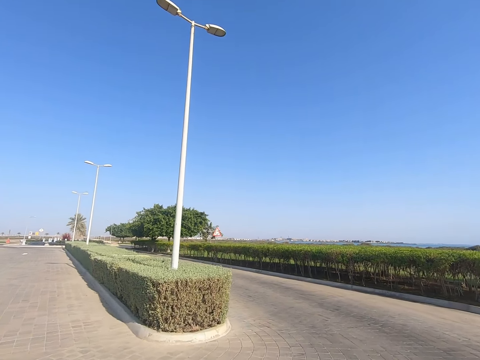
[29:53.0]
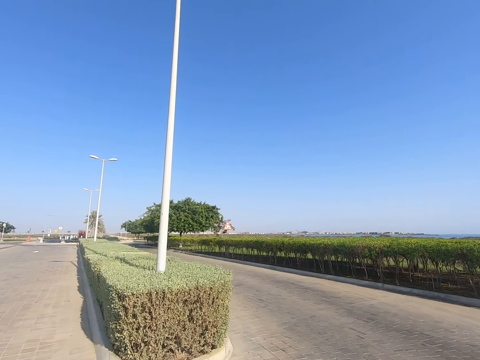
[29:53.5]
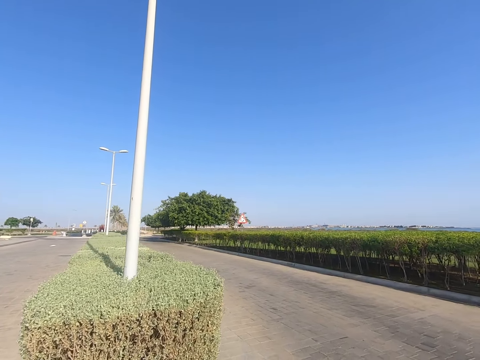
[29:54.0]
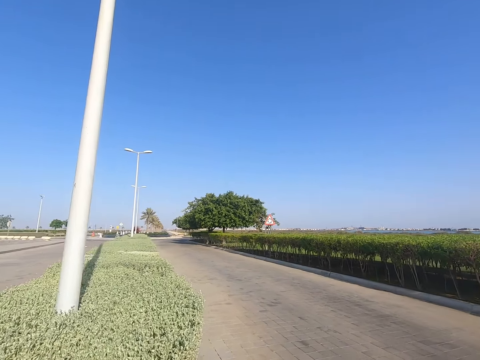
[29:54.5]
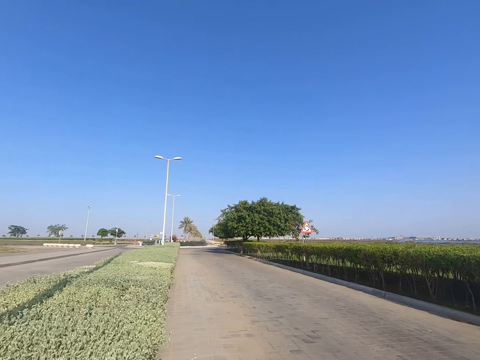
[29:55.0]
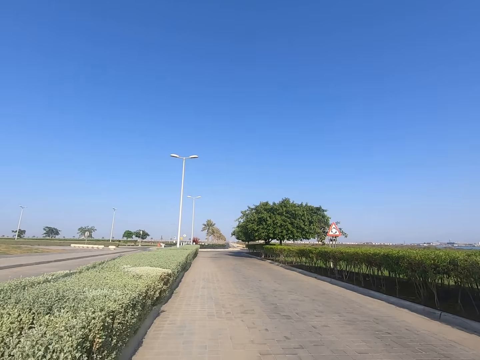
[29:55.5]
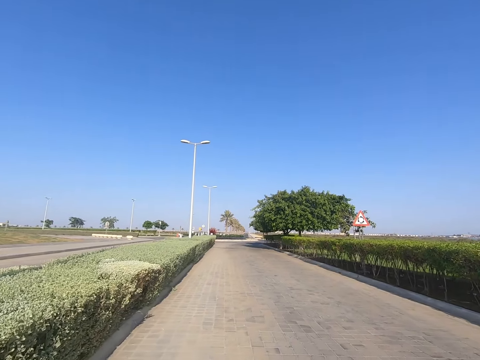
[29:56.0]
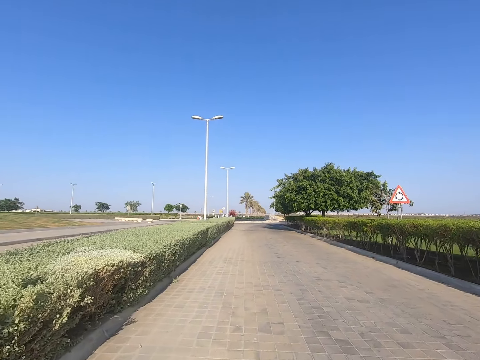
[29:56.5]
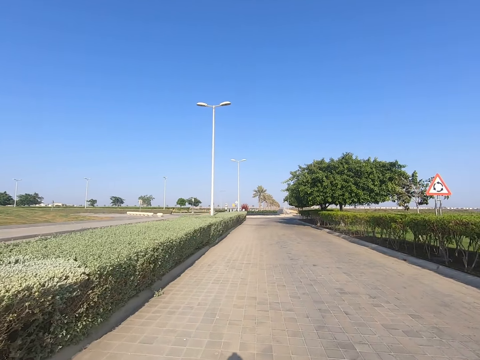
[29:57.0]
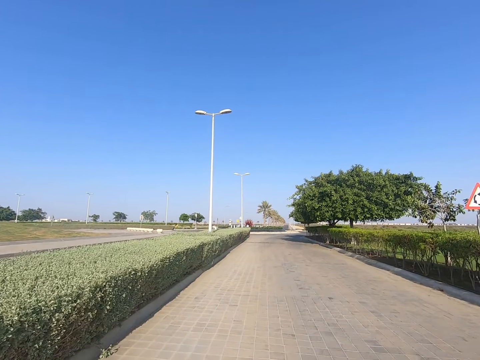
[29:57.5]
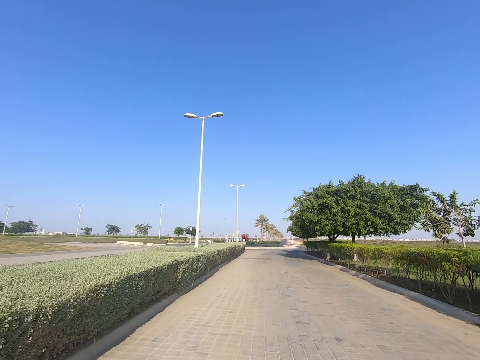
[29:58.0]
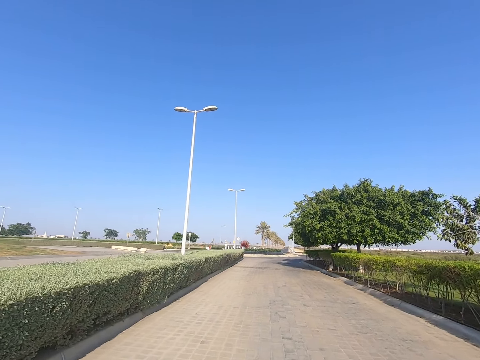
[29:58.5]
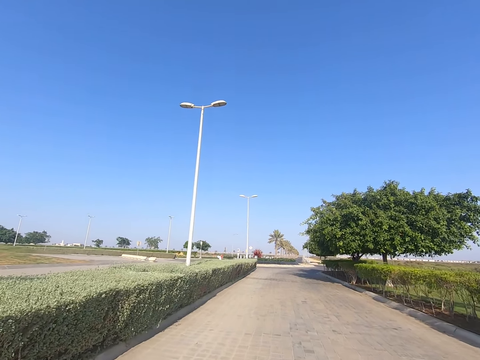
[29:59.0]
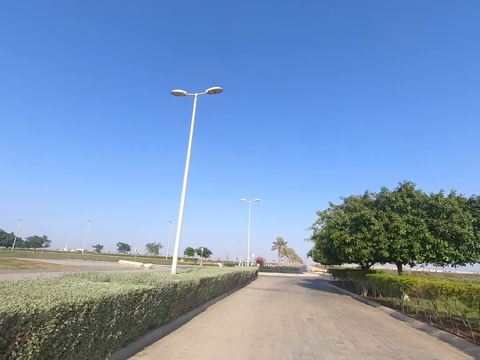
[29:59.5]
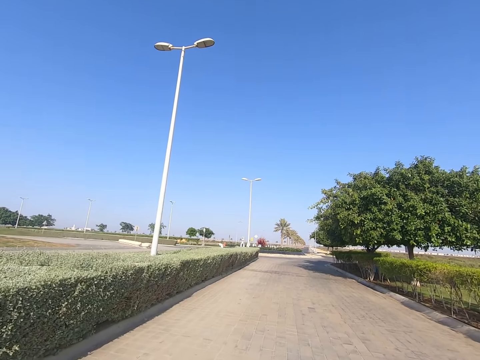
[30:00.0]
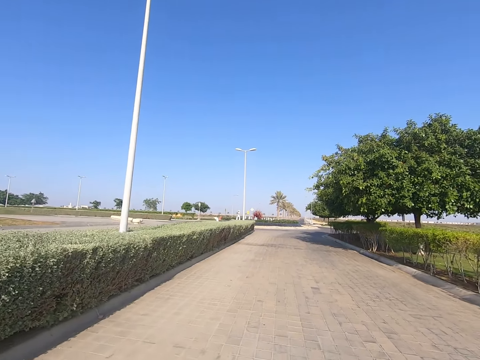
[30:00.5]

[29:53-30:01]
The camera wearer turns left.

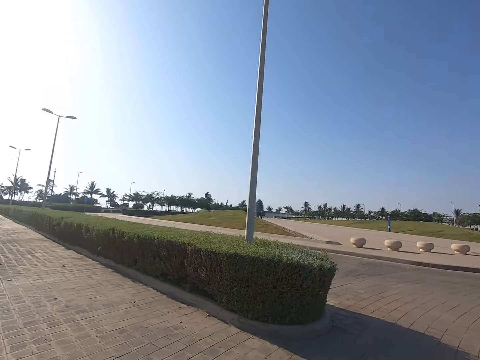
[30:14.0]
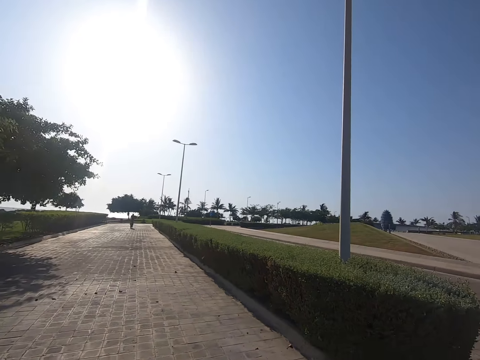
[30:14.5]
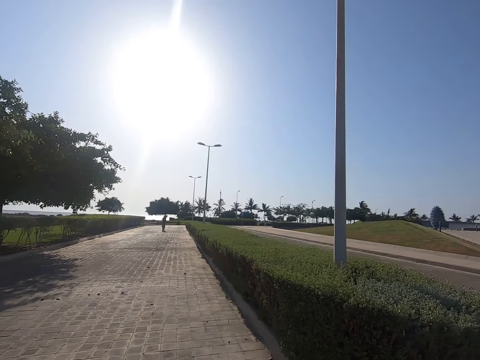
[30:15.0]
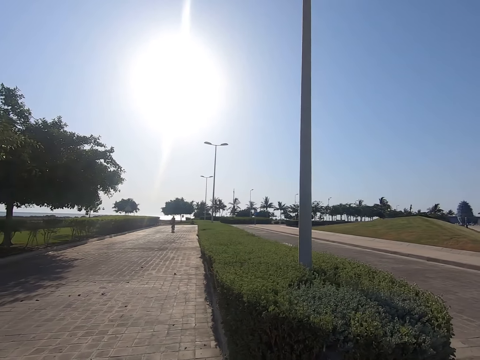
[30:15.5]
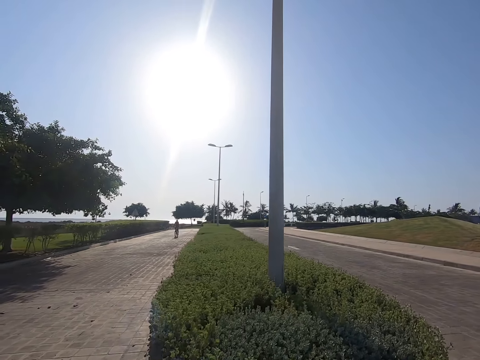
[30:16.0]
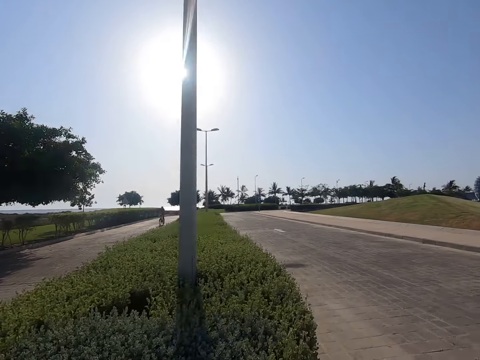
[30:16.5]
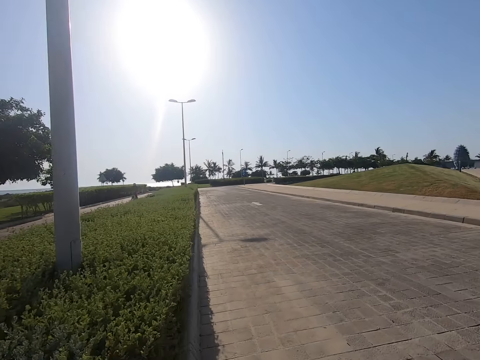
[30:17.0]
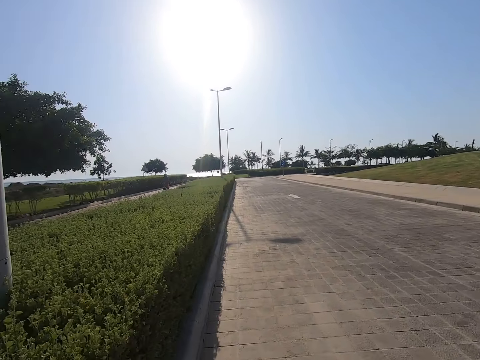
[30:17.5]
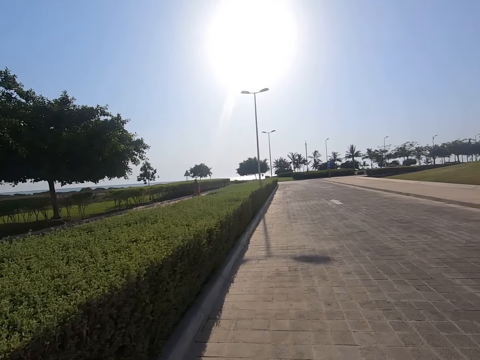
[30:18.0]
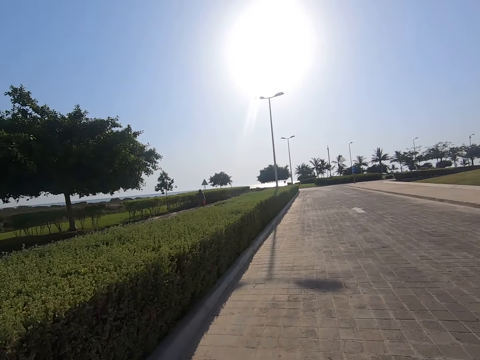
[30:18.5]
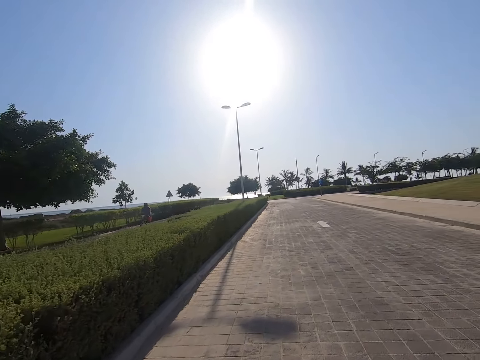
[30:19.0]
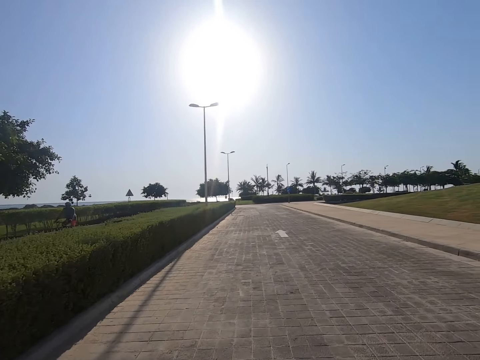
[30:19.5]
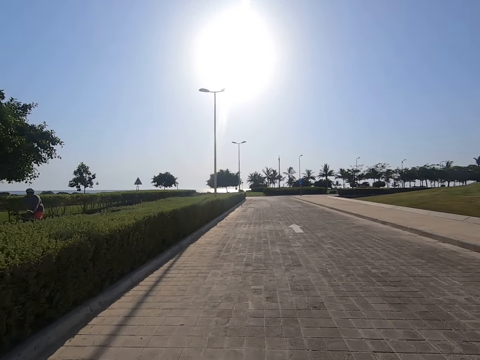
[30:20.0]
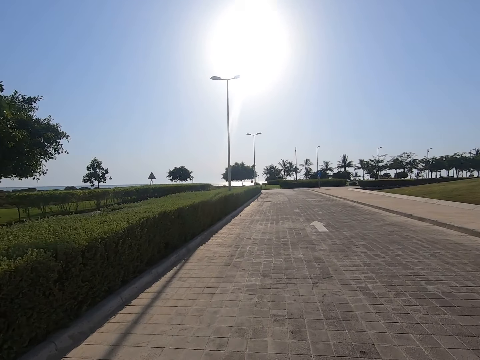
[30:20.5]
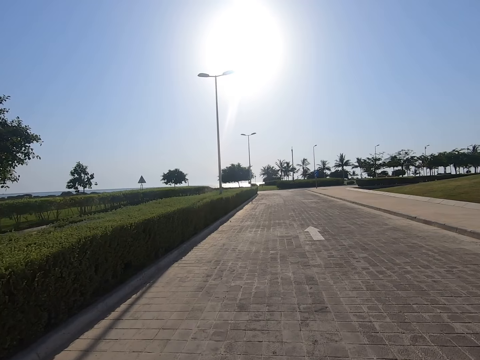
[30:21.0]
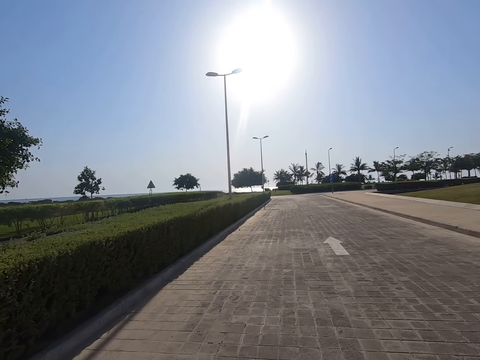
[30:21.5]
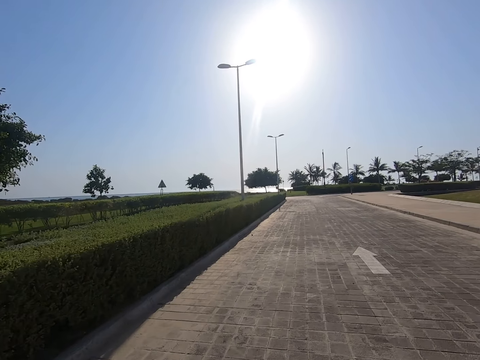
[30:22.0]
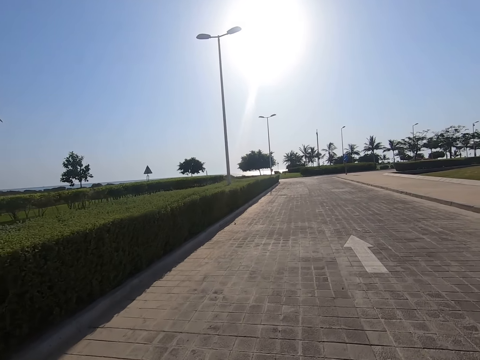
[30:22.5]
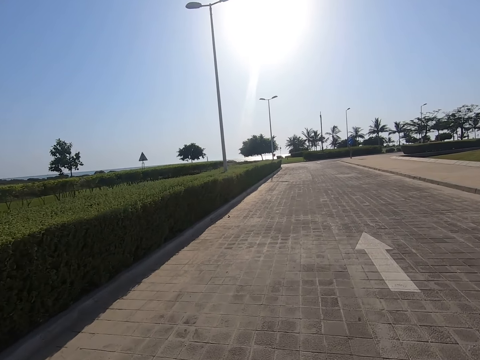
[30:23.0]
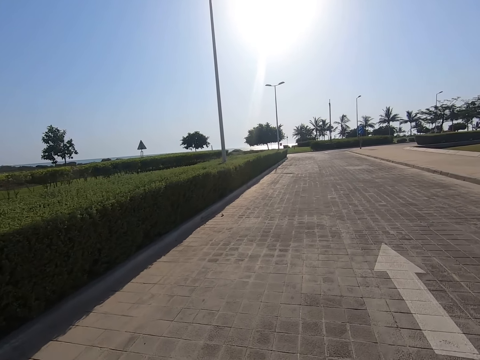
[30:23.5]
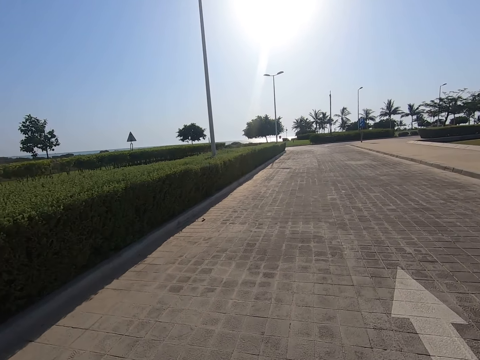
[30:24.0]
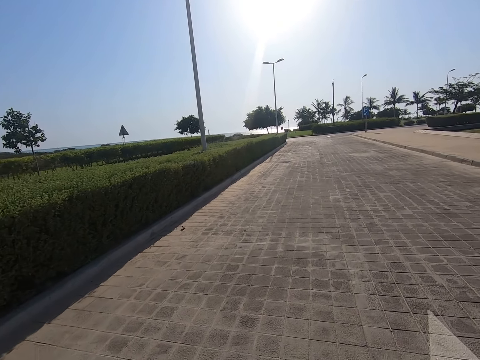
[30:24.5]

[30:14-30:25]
The camera wearer looks around. They turn left. They skate on the road.

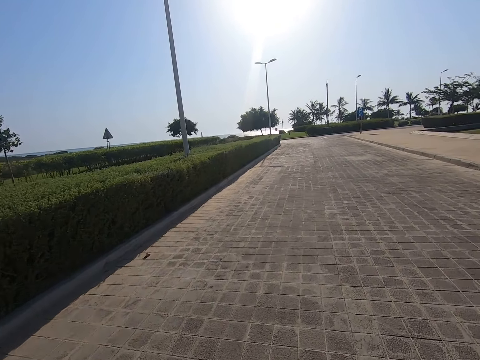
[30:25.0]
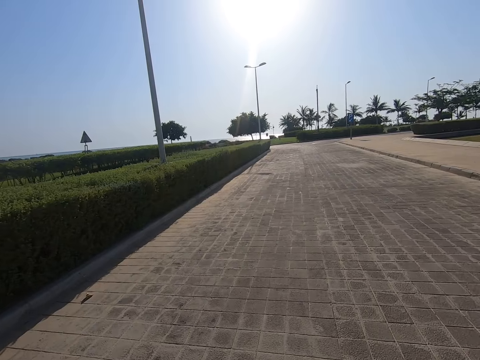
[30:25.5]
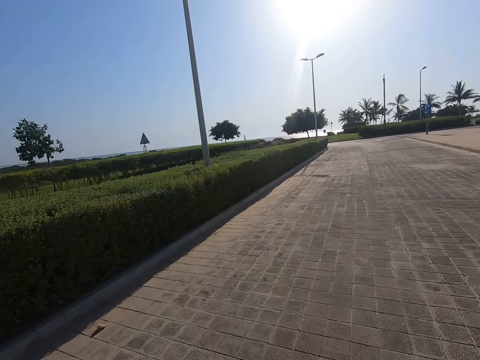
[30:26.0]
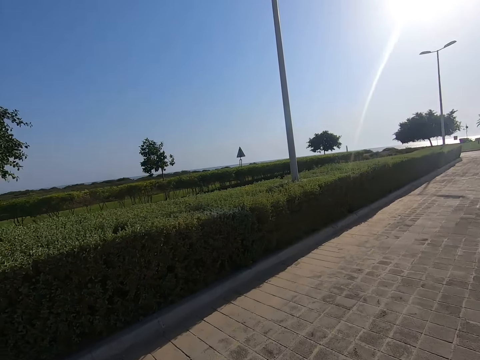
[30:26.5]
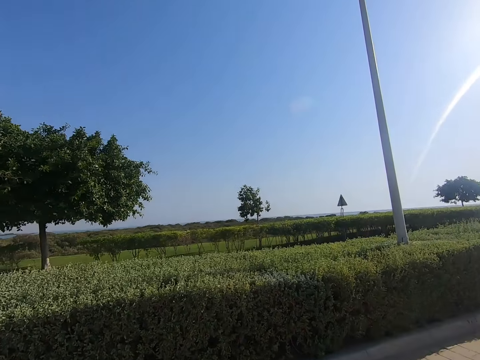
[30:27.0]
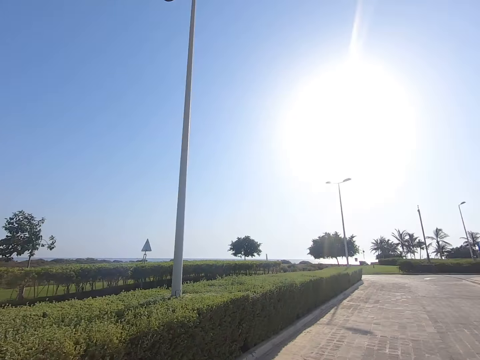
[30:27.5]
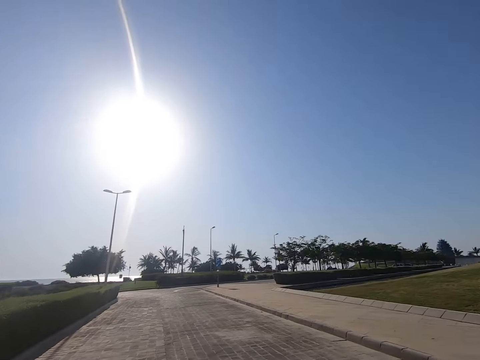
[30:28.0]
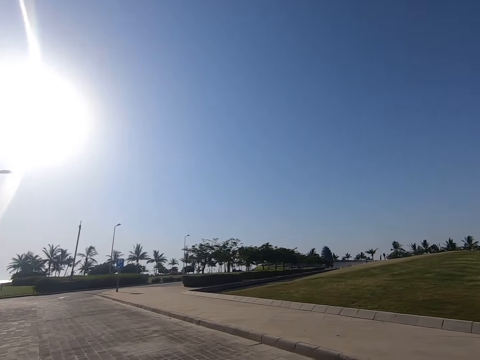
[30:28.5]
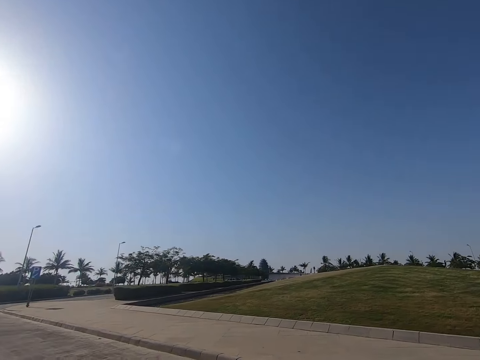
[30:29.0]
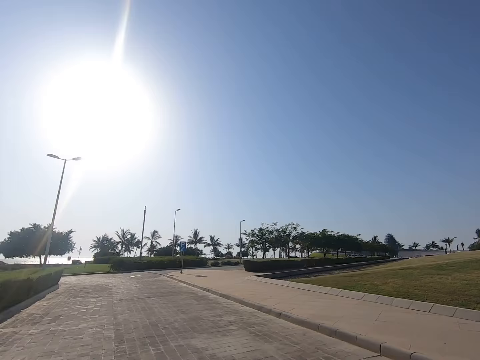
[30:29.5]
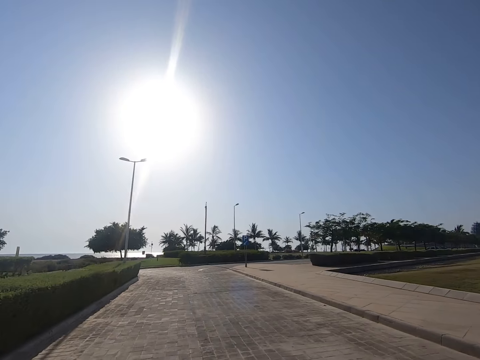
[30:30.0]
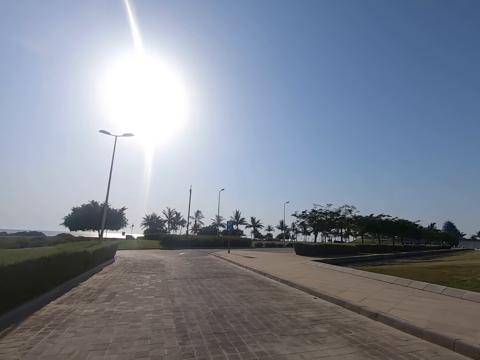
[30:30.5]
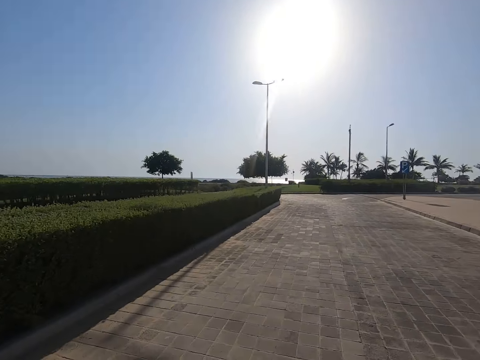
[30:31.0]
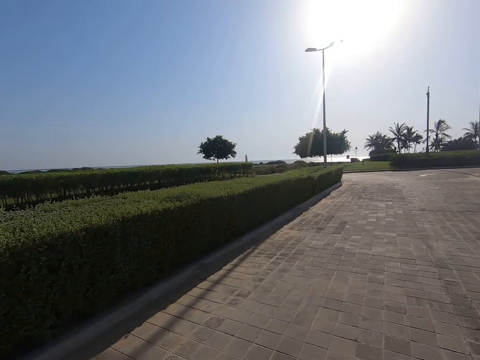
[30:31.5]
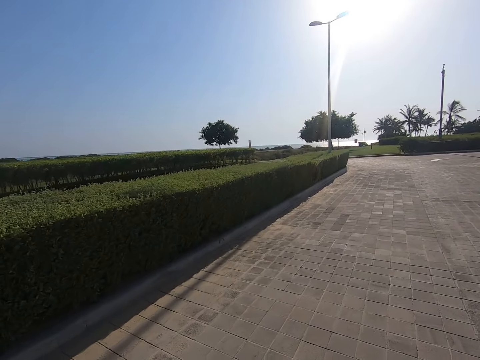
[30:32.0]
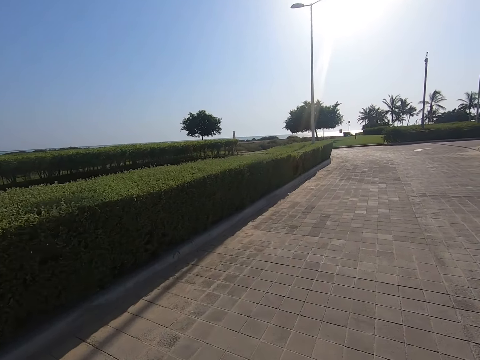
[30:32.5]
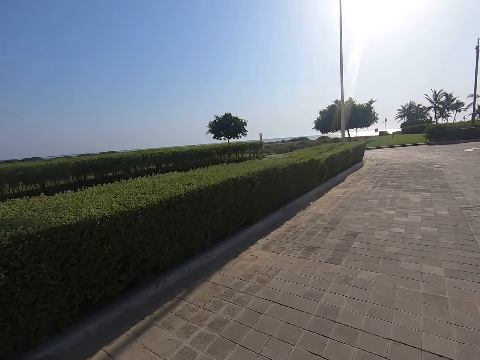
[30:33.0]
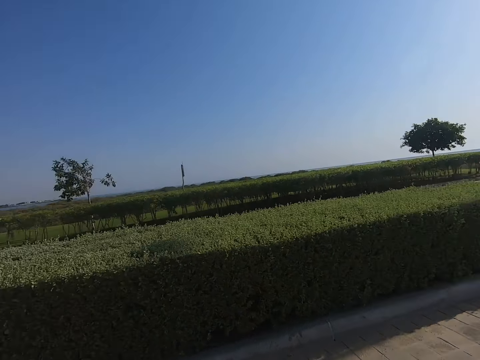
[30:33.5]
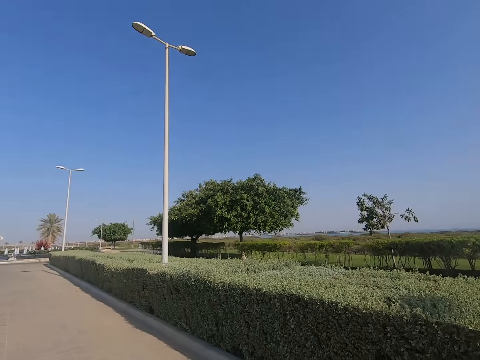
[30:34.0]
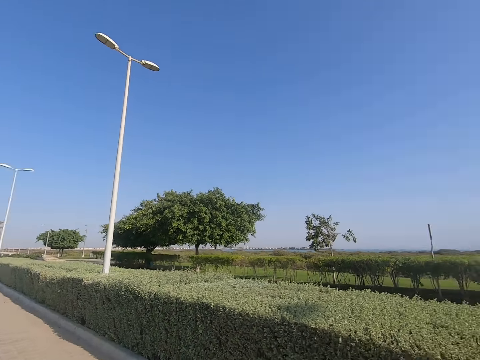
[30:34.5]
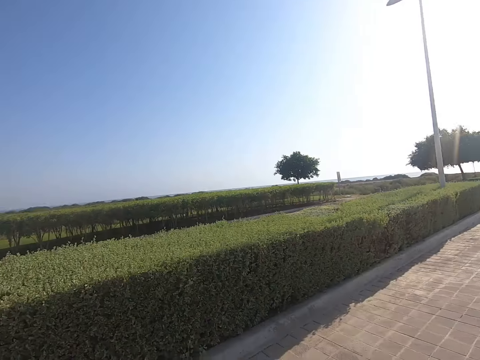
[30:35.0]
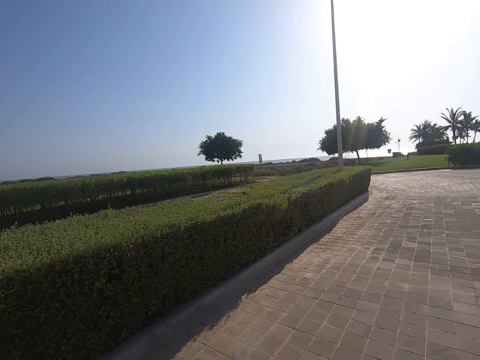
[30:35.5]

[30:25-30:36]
The camera wearer looks around. They skate on the road. They look around.
